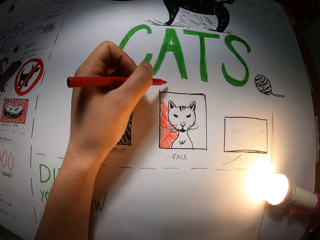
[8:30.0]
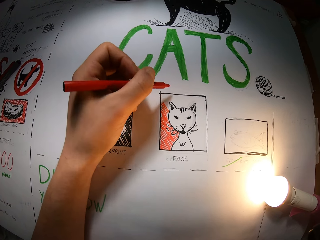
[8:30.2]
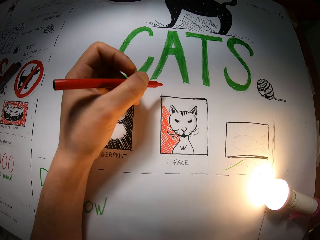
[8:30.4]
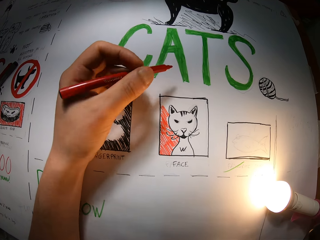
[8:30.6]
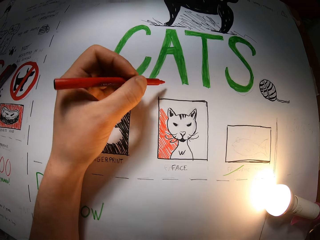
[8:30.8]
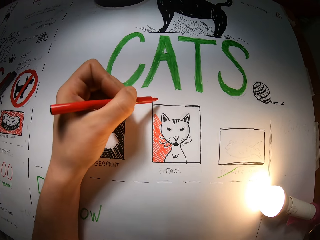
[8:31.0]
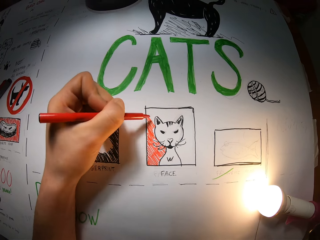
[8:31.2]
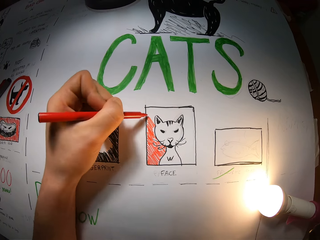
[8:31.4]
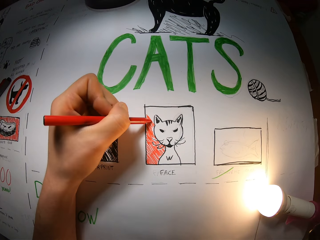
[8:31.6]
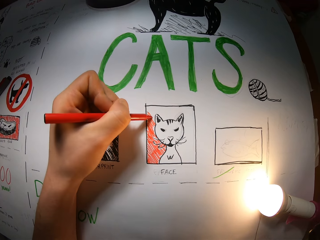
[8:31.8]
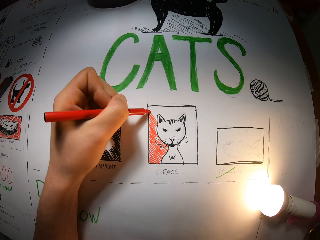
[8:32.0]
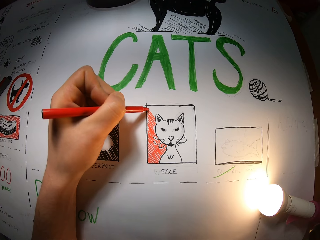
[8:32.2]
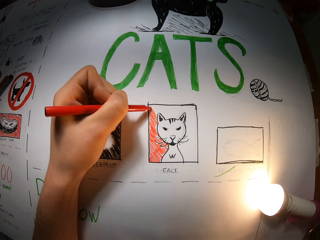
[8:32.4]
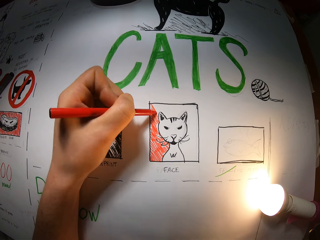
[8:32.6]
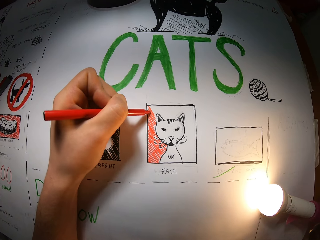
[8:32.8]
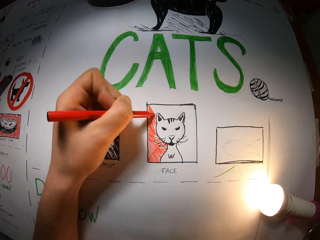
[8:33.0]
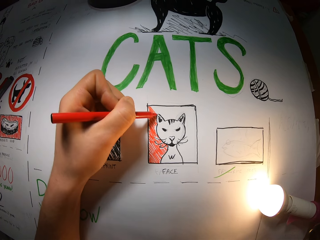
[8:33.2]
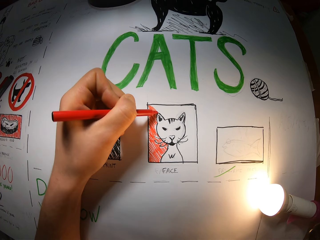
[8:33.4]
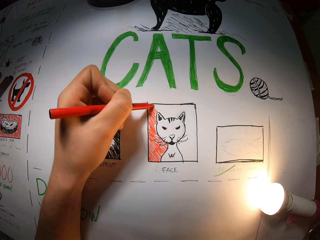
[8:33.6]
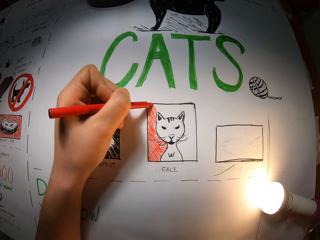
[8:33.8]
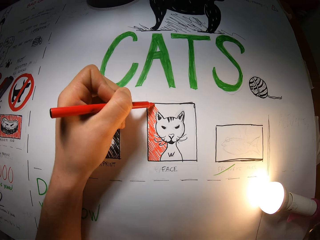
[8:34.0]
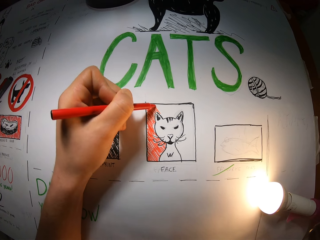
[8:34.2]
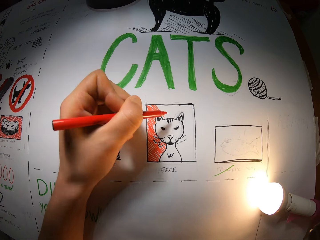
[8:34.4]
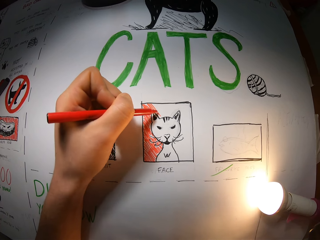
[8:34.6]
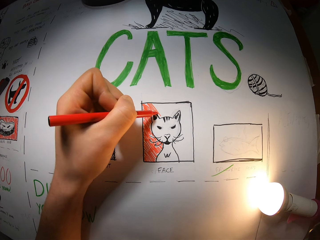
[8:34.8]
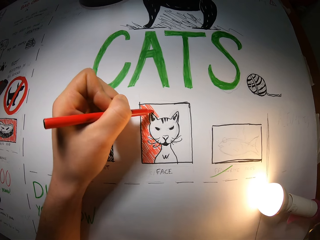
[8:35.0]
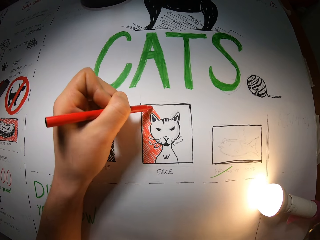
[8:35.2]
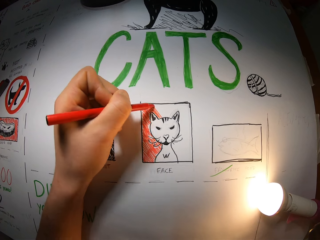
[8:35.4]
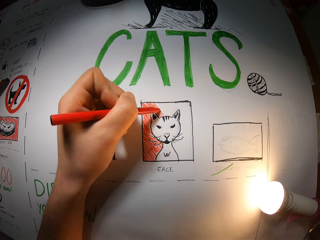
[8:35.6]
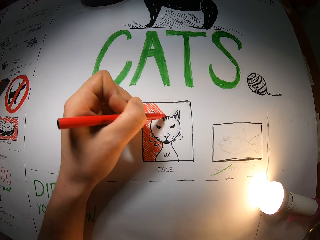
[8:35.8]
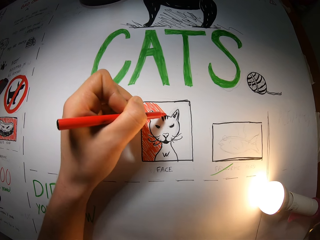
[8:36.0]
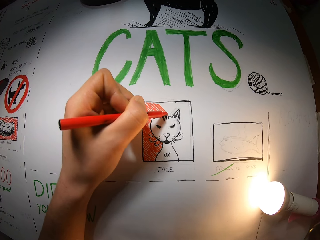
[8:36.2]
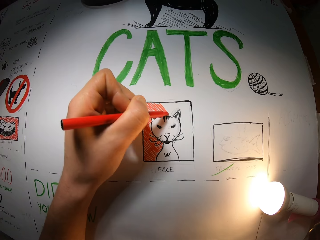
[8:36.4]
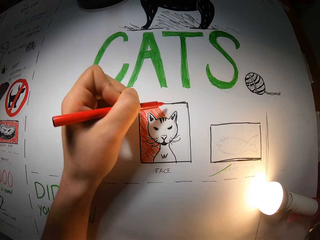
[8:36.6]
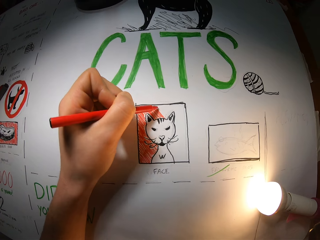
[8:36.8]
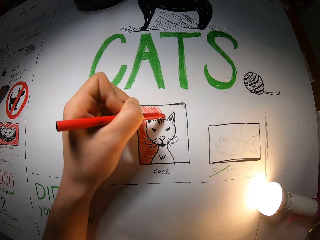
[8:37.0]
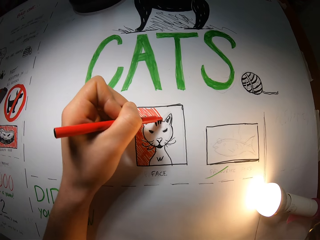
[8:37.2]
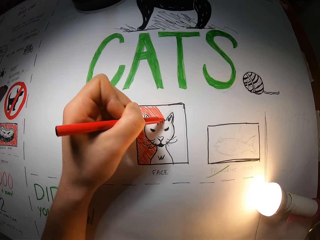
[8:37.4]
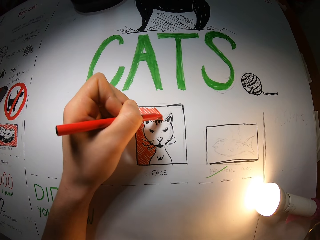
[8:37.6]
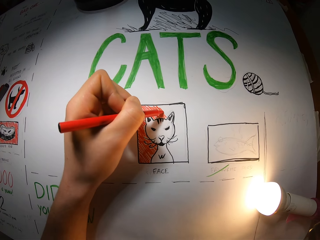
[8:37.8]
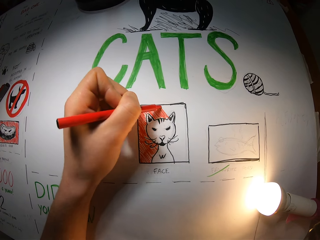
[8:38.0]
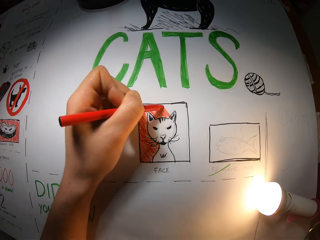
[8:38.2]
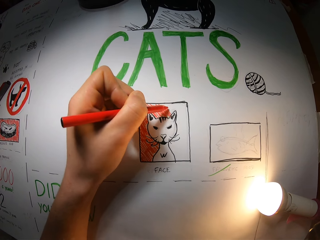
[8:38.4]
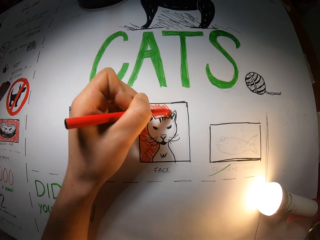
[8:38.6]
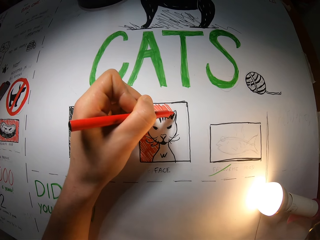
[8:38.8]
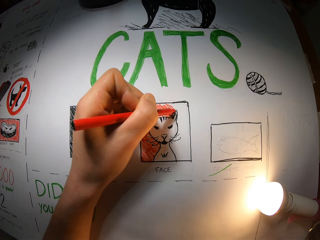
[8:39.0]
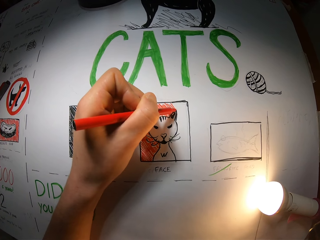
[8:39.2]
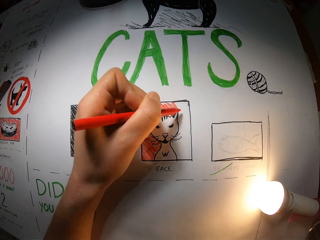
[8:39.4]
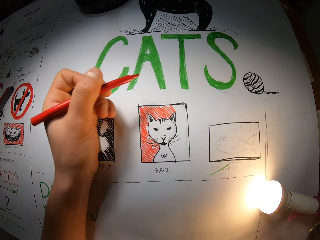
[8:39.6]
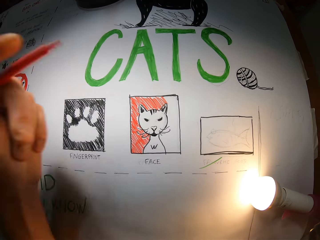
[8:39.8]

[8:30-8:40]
The camera wearer colors the drawing. They color the drawing repeatedly.

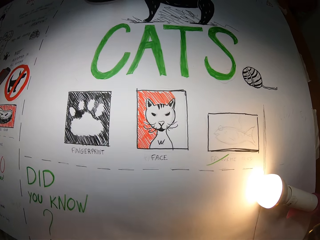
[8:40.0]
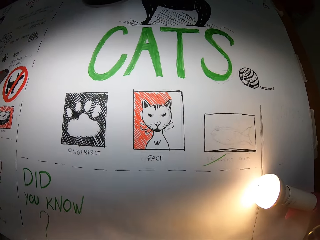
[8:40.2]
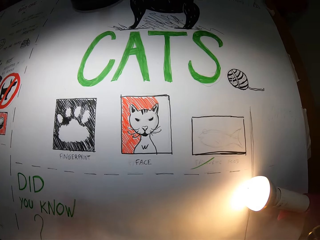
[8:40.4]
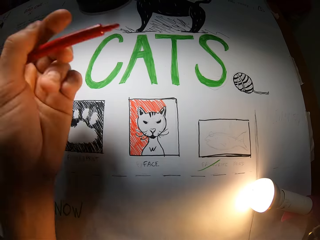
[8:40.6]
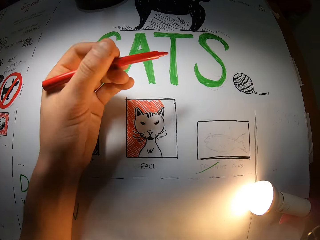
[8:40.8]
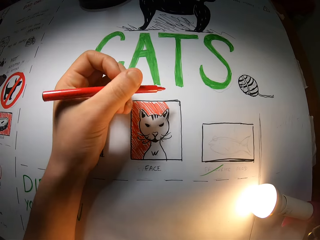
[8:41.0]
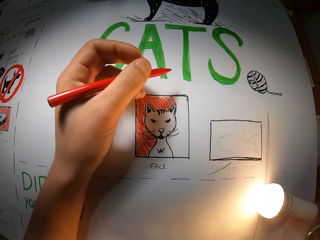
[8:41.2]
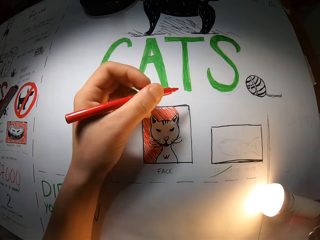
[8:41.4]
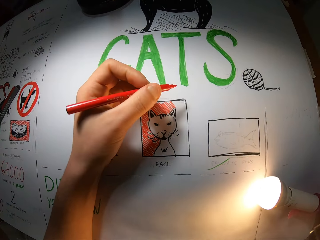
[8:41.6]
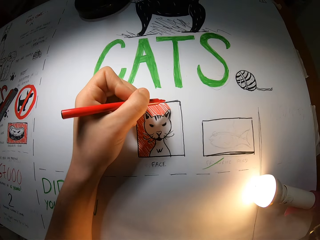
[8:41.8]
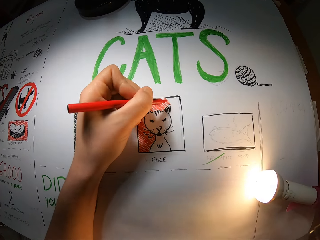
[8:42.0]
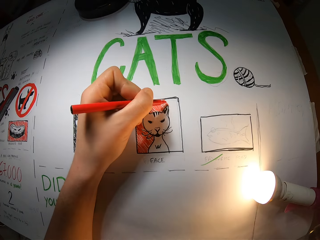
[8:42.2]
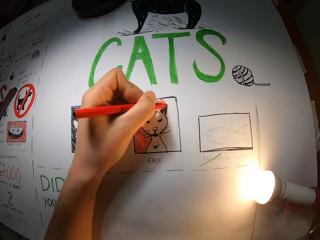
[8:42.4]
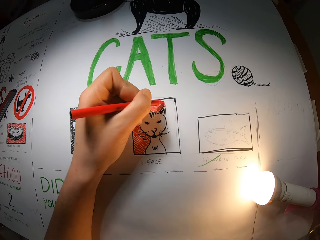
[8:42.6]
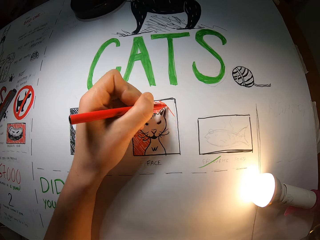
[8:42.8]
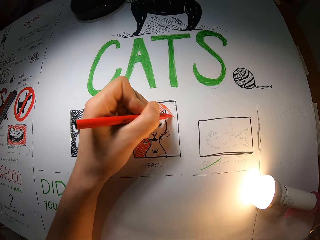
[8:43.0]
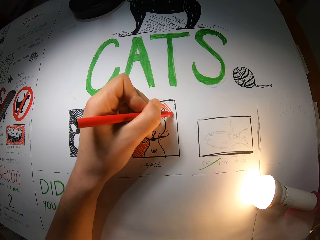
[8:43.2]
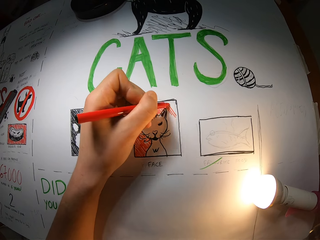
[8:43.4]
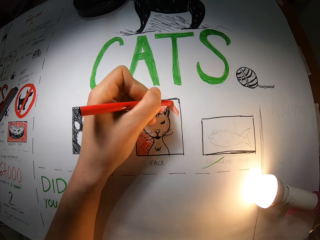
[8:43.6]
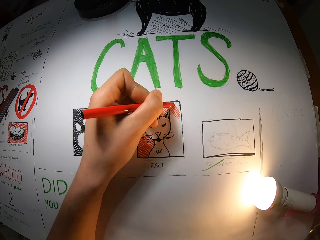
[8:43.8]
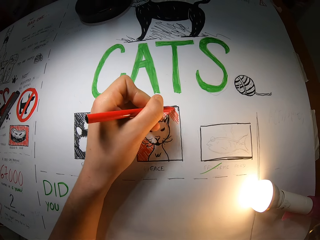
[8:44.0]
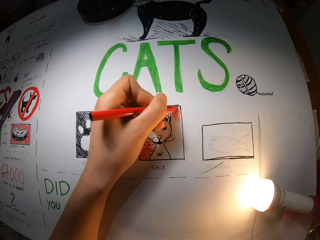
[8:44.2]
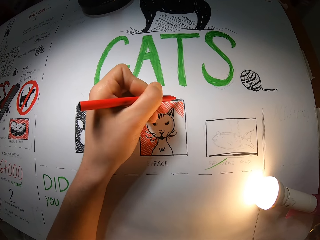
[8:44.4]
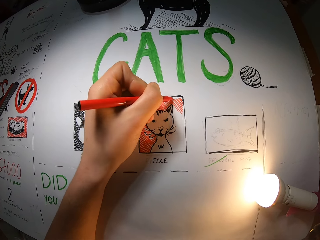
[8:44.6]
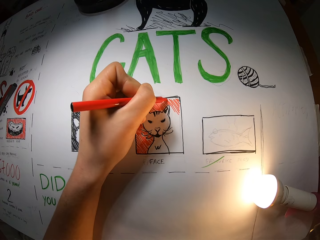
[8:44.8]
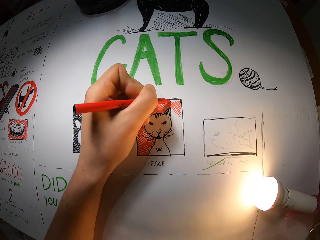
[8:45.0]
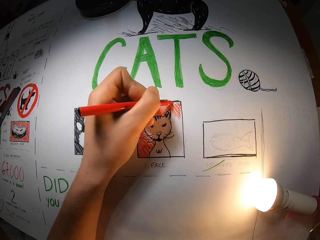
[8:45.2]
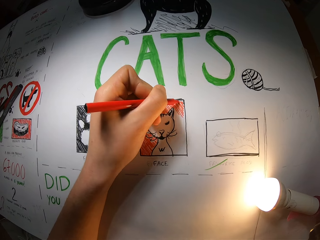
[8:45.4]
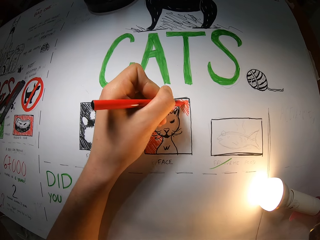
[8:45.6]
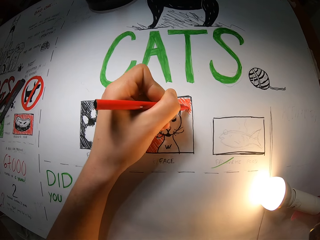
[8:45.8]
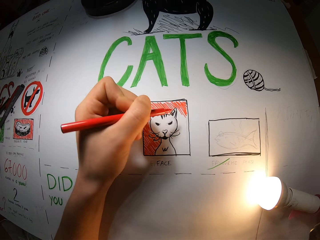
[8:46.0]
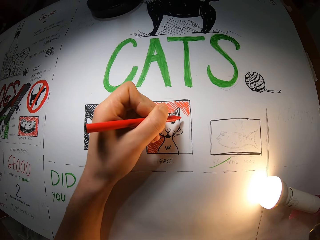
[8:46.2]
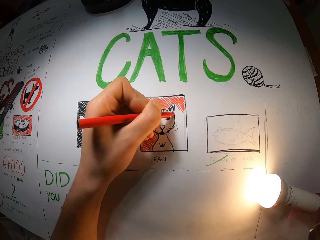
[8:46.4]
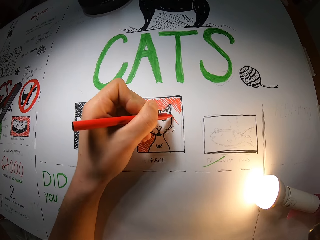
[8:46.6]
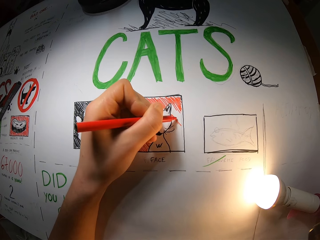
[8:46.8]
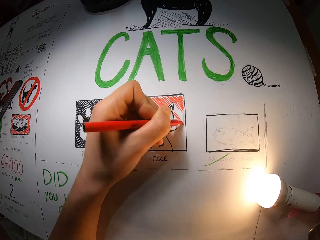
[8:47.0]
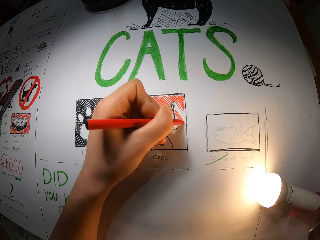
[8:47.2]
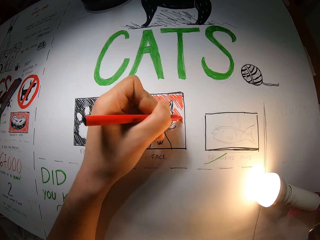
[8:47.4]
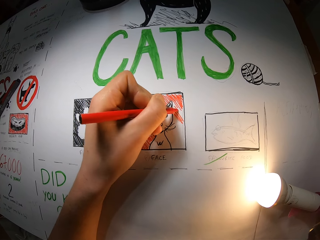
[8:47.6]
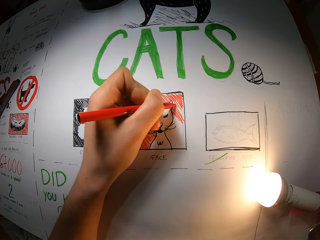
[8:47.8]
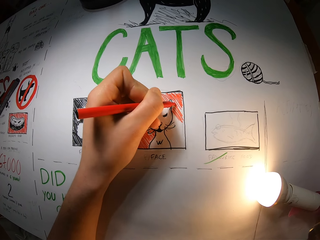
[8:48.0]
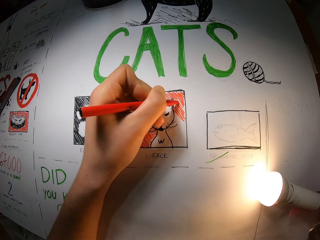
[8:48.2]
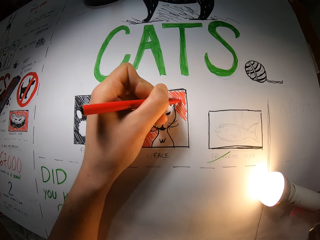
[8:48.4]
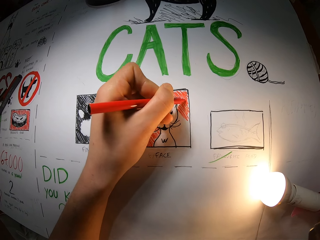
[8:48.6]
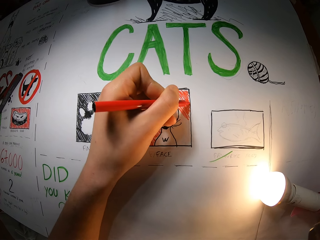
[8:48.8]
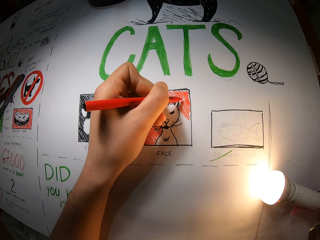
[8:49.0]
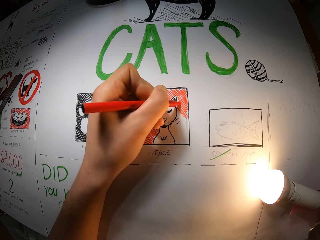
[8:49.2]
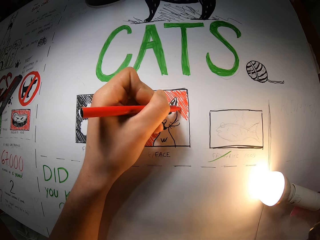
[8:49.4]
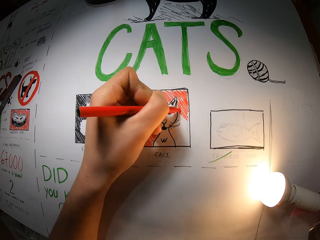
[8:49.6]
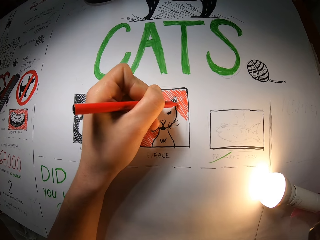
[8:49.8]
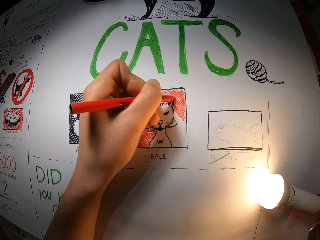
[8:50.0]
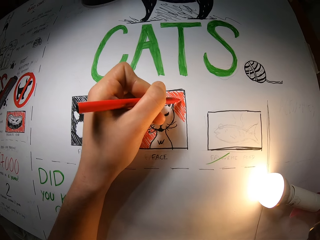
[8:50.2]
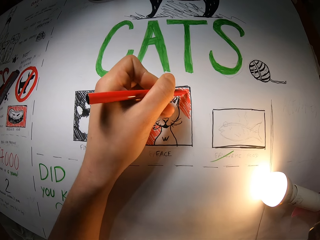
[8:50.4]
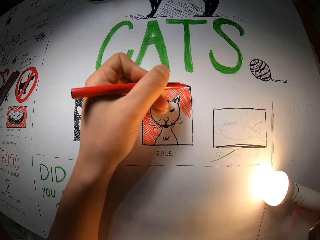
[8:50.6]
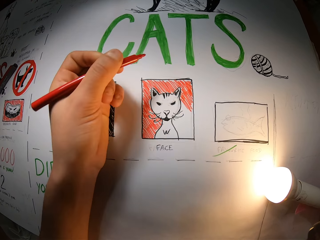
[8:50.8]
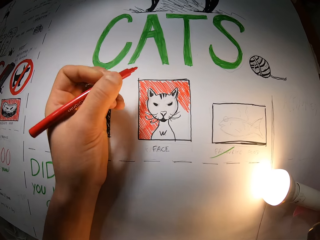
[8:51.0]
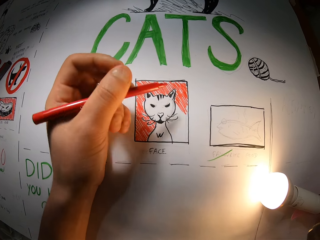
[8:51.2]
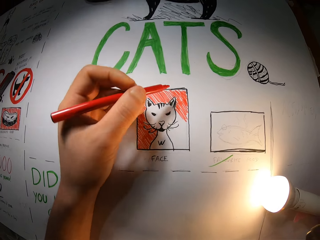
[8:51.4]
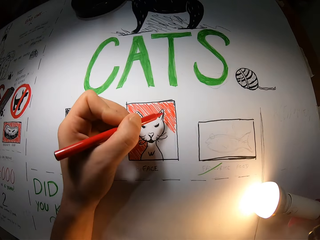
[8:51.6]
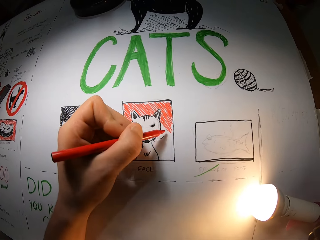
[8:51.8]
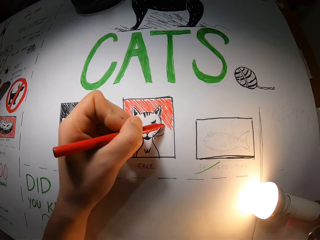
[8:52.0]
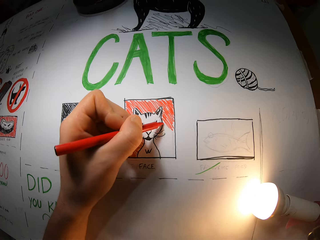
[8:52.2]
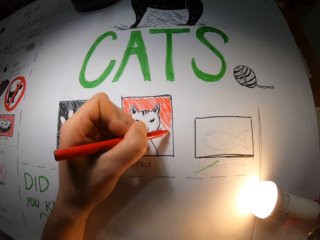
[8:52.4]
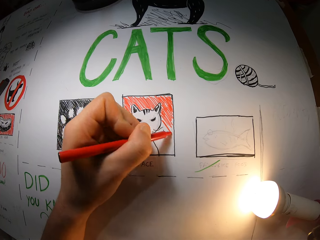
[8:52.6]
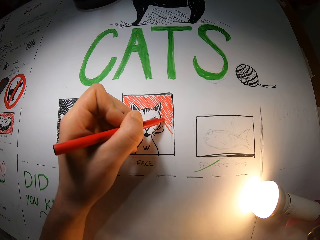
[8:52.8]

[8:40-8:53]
The camera wearer removes his left hand from the table. He colors the drawing. He draws on the paper on the table with the orange pen in his left hand. He colors the drawing repeatedly.
